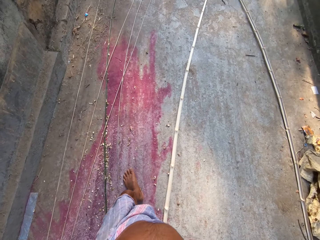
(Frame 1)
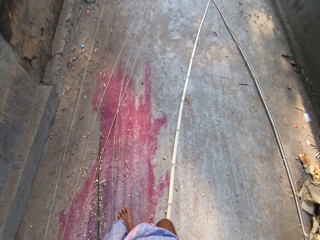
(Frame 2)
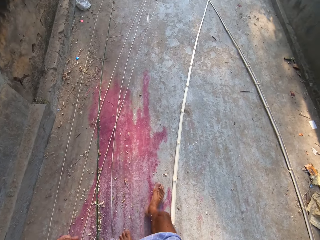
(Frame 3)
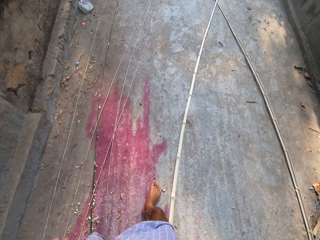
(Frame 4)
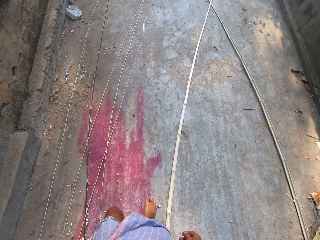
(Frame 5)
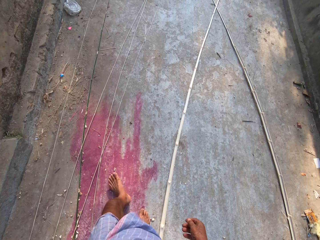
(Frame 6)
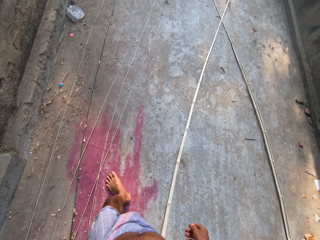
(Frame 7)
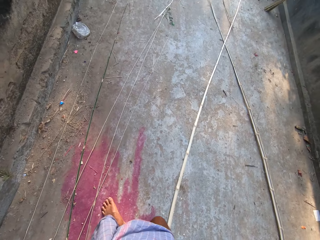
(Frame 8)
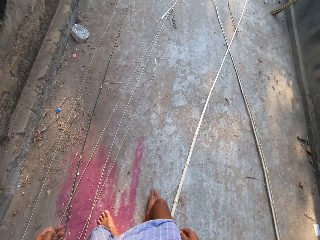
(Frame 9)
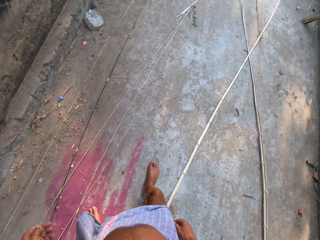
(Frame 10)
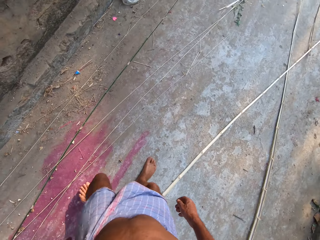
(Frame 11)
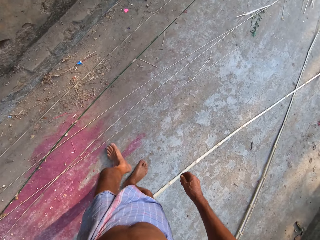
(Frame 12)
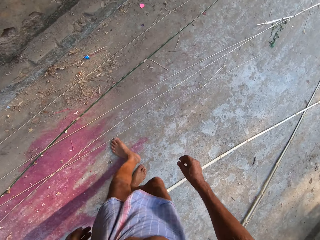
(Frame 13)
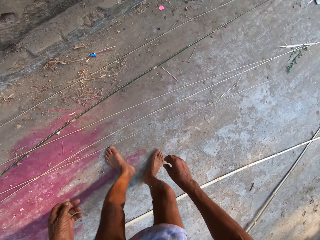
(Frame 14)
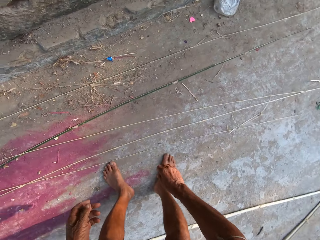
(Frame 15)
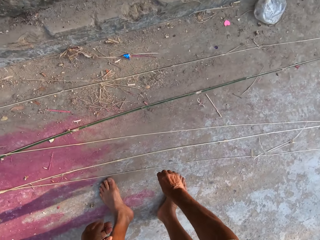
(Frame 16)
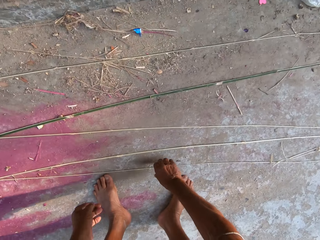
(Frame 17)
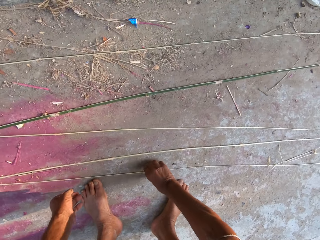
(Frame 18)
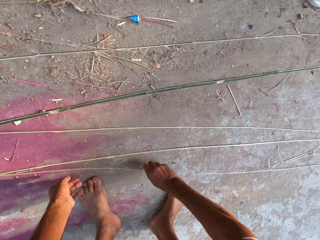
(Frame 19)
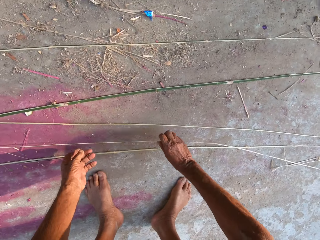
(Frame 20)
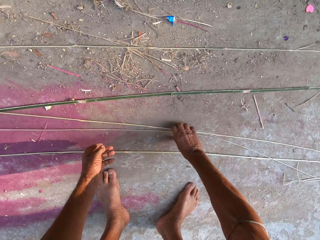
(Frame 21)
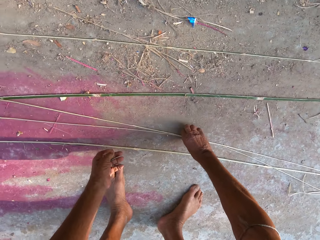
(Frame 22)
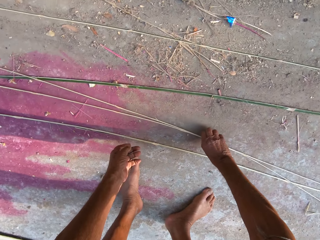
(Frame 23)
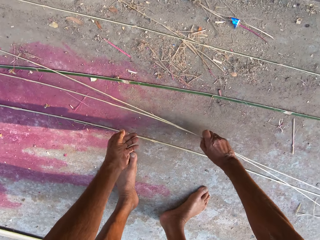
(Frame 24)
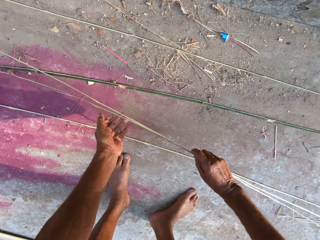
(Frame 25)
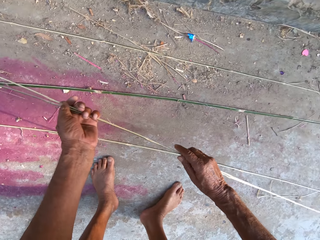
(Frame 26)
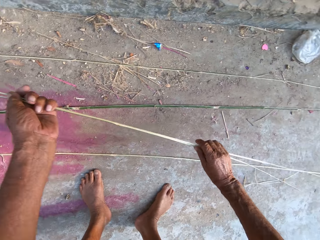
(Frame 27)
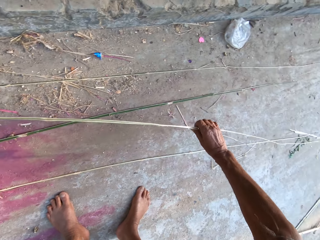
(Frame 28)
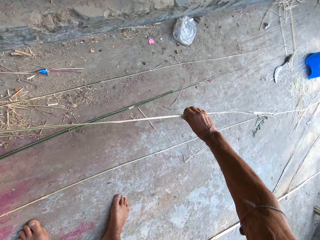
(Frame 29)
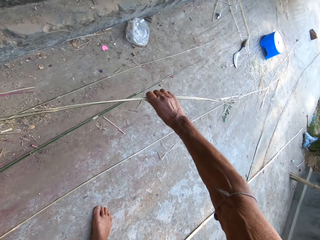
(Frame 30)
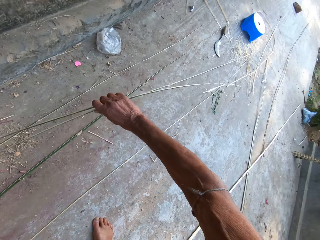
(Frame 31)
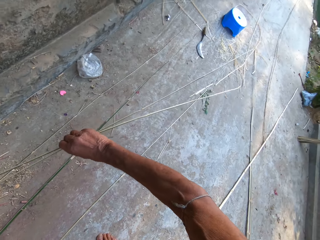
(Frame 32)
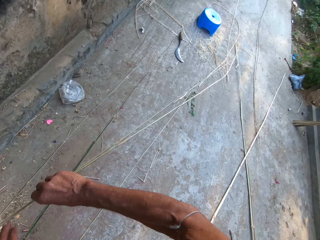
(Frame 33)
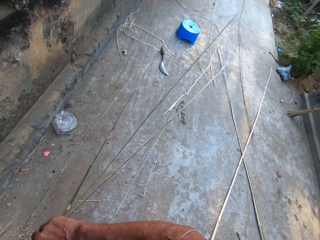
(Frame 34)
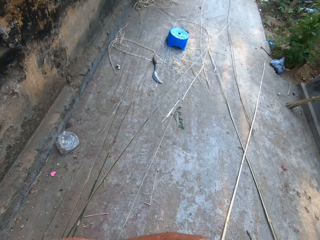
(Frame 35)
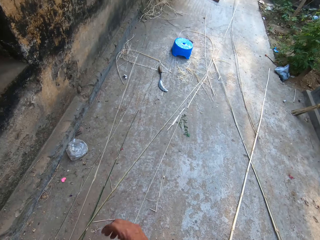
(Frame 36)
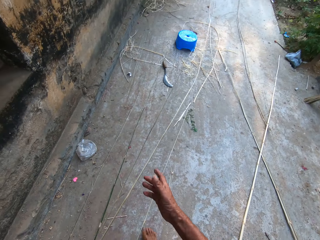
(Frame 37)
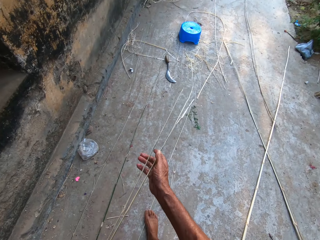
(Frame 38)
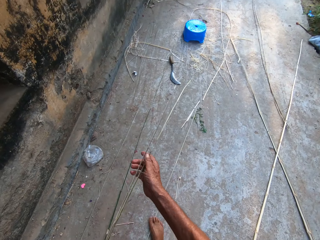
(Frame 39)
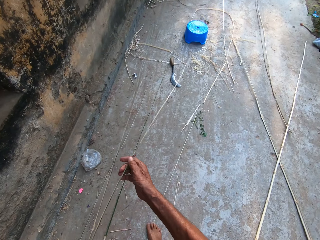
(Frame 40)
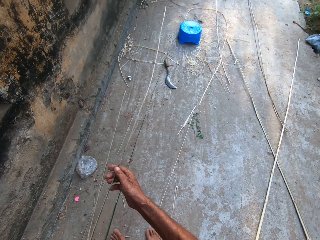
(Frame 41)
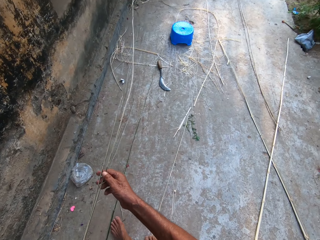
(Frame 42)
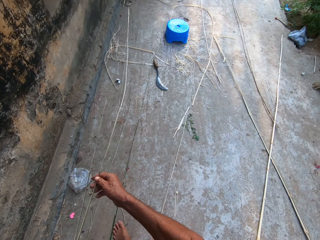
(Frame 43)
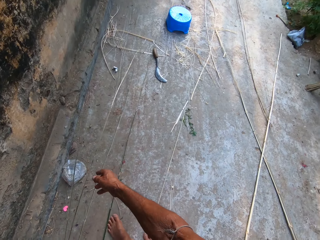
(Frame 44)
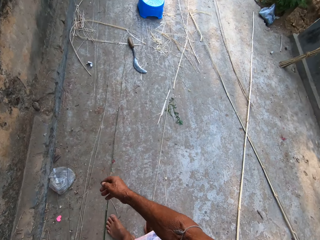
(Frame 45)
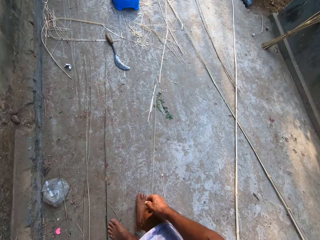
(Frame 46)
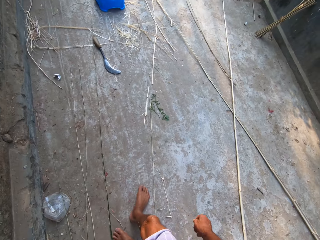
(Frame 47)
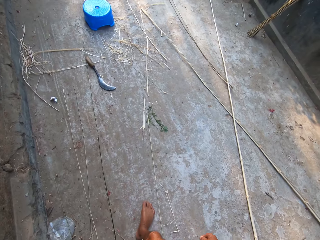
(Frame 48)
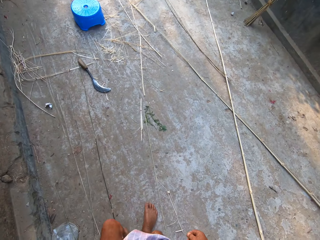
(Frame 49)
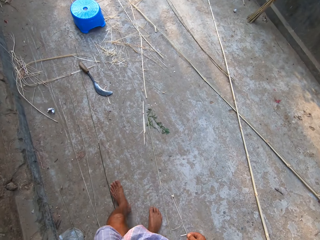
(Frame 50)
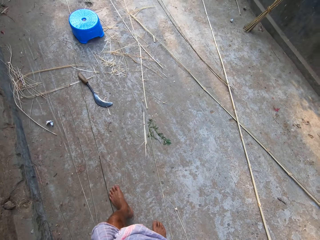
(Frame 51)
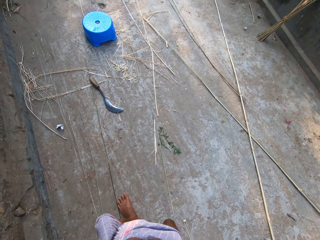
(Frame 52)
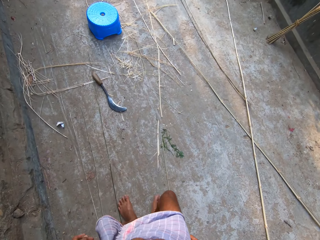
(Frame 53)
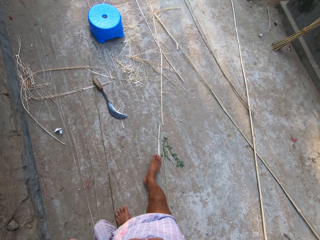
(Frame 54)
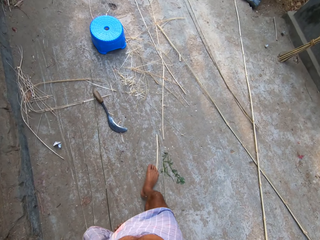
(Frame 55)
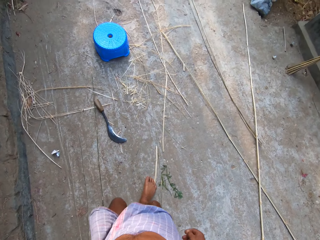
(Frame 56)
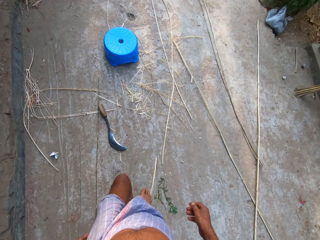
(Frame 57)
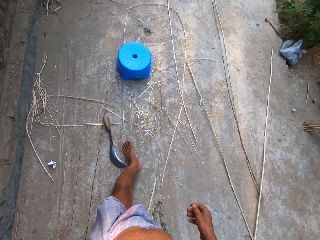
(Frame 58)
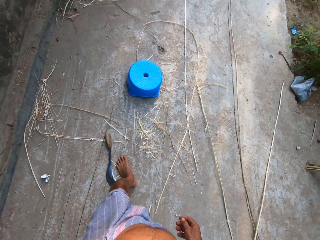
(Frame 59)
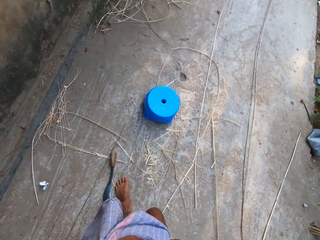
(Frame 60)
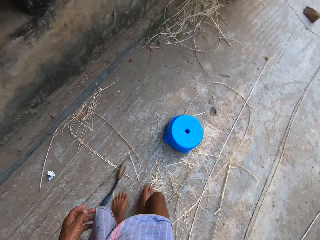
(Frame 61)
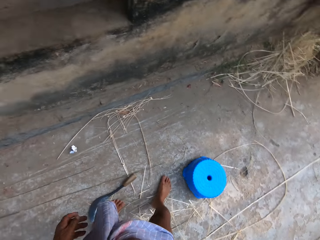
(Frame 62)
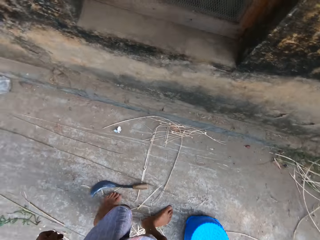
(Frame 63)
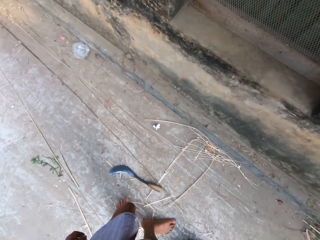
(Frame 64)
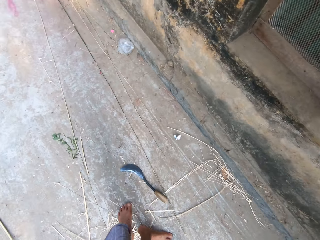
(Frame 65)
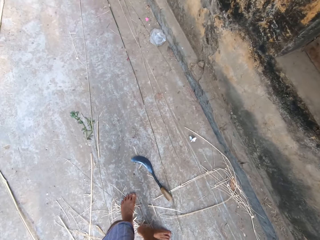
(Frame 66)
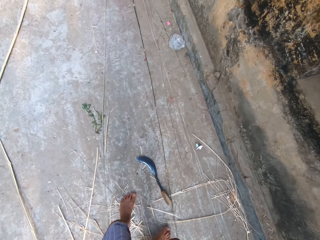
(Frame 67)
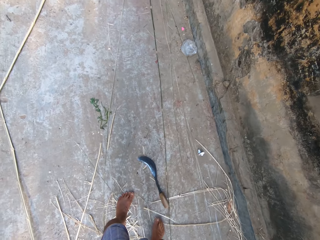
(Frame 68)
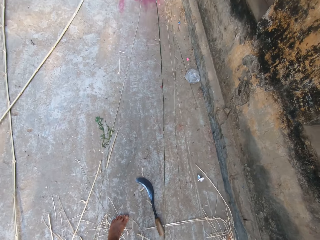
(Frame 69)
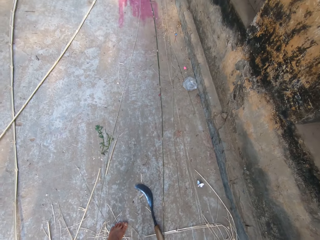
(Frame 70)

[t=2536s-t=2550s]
The camera wearer picks up bamboo strips from the ground with his right hand. He passes the bamboo strips from his right hand to his left hand. He adjusts the bamboo strips on the ground with both hands. He drops something. He walks across the corridor.

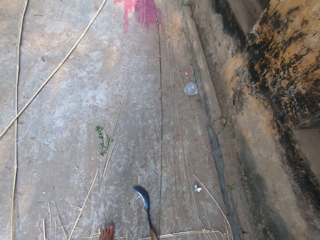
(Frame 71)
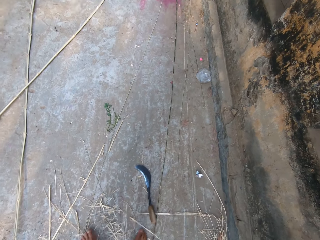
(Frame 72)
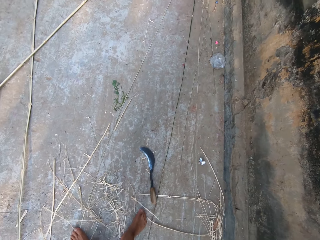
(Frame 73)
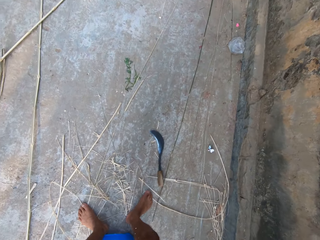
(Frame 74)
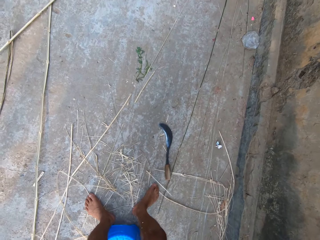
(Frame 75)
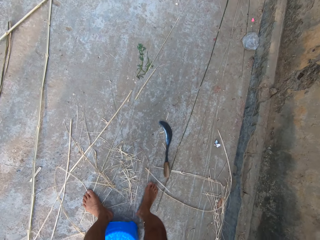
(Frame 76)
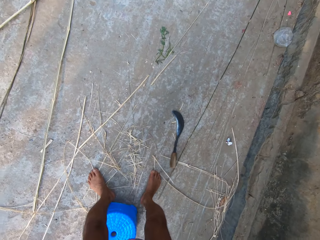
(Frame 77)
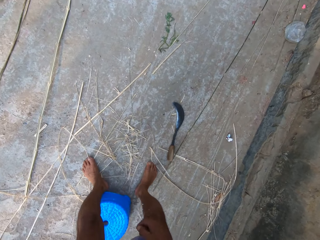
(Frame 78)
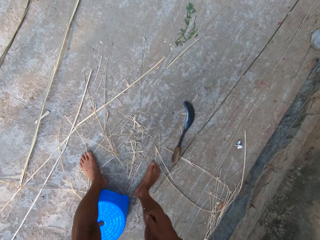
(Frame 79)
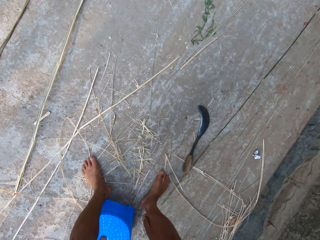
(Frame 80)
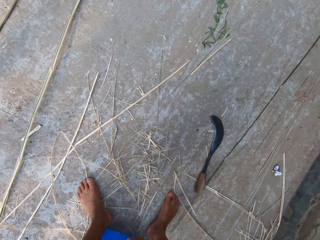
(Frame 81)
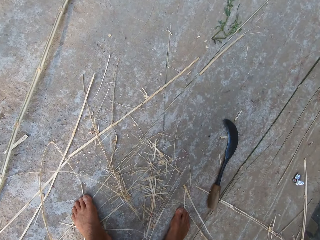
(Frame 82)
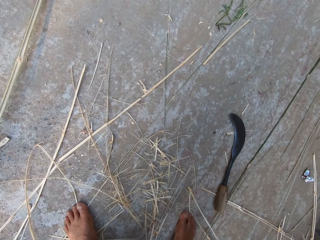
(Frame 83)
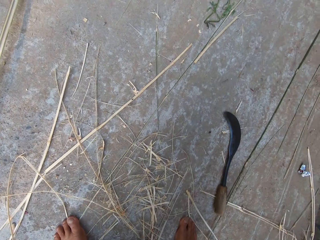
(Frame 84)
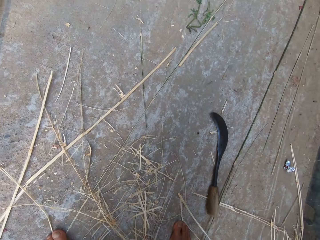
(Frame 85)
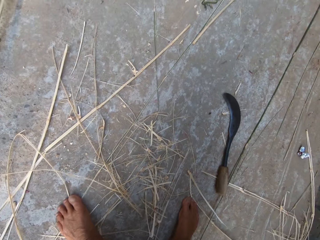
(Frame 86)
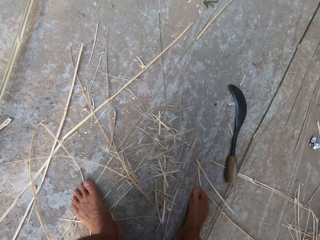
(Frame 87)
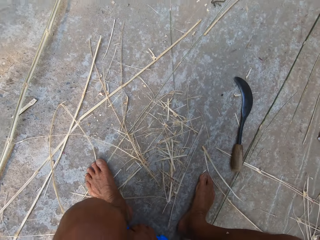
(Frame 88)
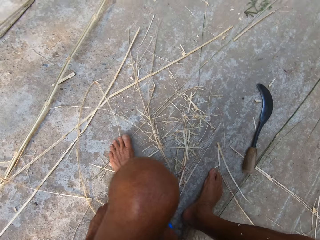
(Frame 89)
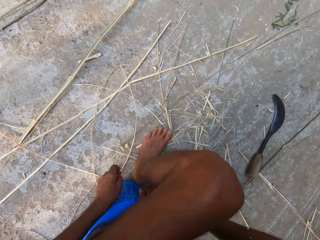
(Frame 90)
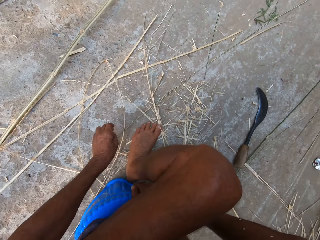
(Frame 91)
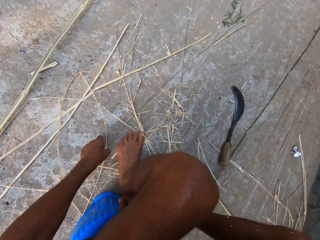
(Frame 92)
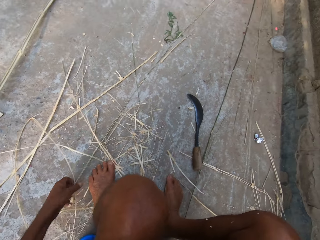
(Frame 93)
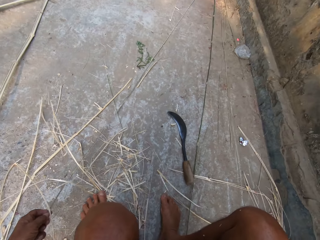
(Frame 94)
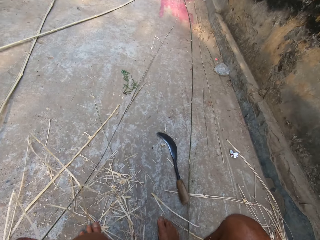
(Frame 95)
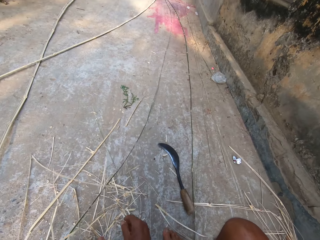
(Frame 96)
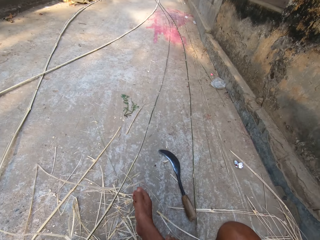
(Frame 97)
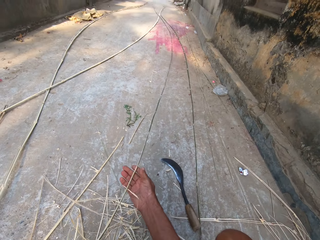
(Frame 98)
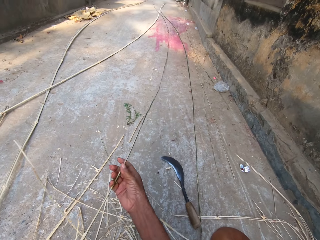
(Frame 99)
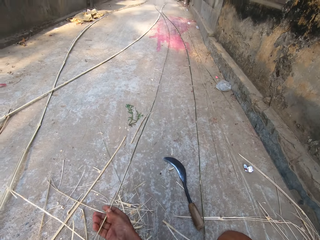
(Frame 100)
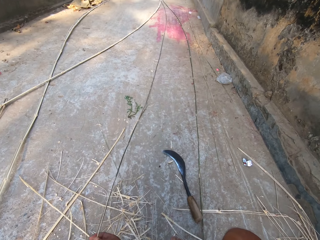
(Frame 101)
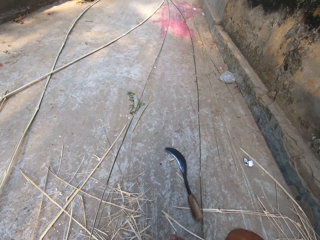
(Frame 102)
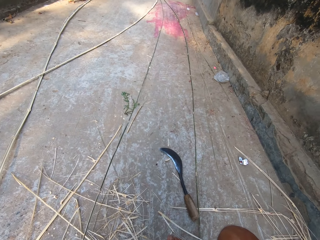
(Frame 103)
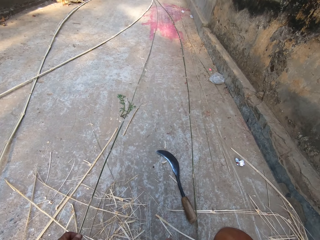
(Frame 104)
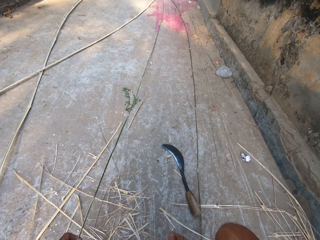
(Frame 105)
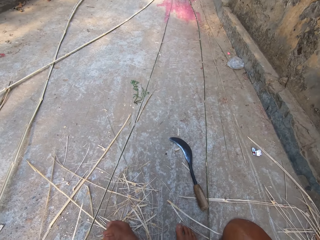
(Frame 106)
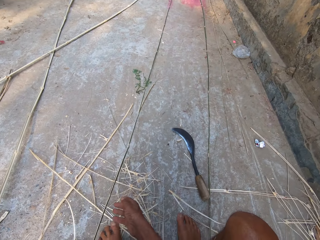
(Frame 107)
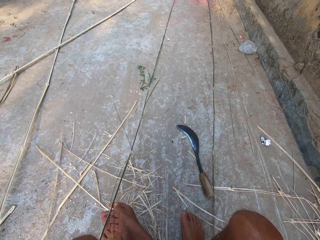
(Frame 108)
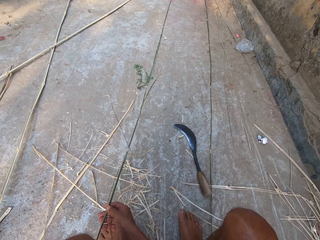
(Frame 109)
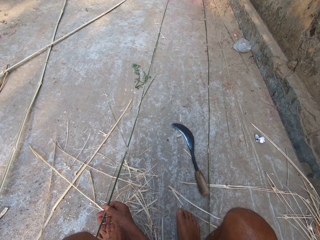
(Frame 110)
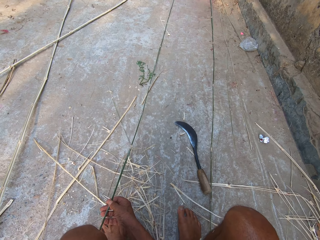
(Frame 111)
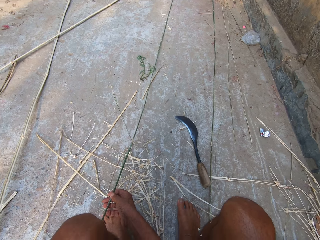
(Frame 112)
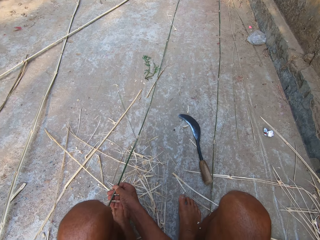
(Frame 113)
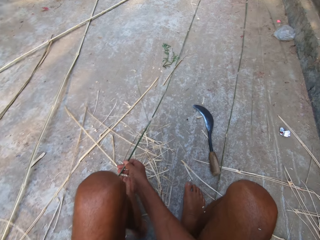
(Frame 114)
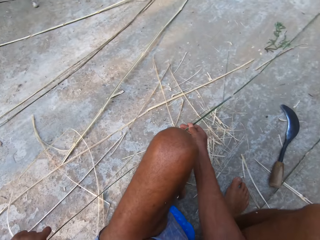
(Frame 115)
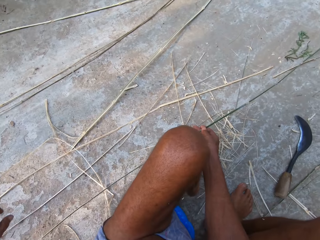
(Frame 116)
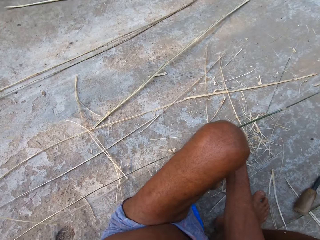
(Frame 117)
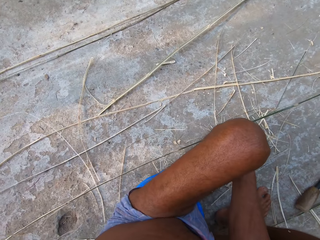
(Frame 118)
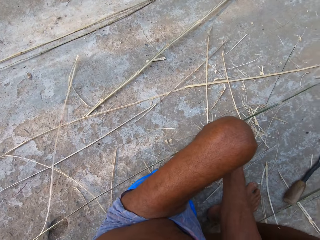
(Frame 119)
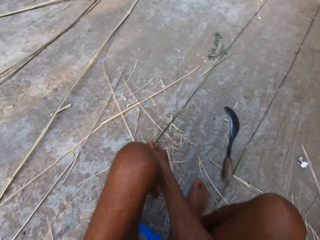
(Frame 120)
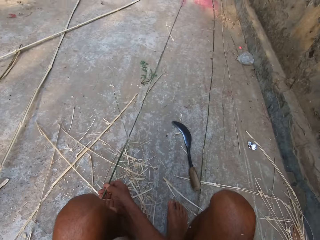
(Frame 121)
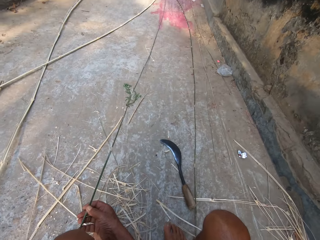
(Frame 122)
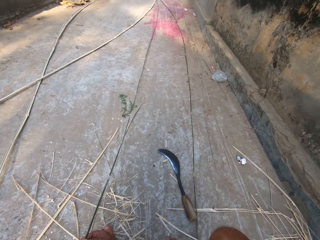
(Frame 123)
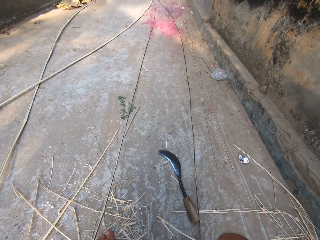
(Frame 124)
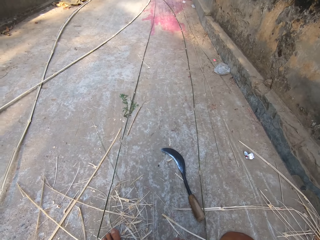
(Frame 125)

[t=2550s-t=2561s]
The camera wearer sits down. He picks up a bamboo strip from the ground with his left hand. He adjusts the bamboo strip on the ground with both hands. He pulls something.
